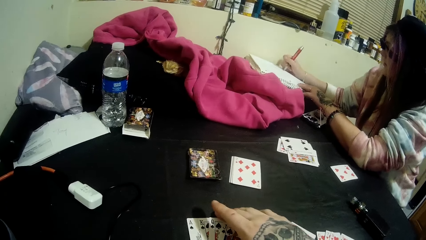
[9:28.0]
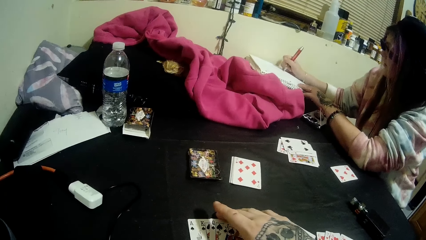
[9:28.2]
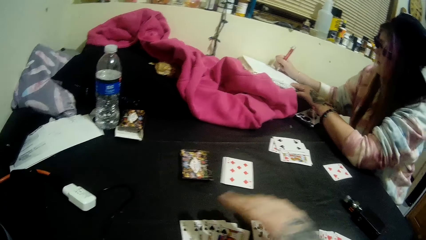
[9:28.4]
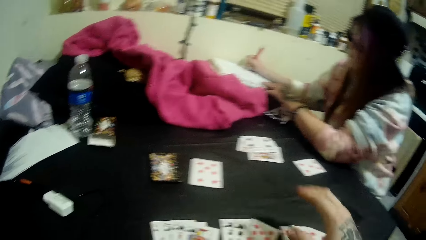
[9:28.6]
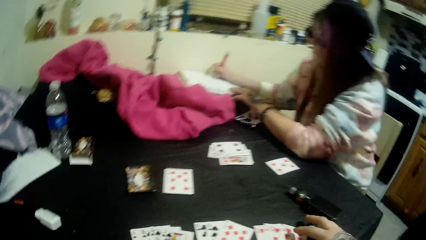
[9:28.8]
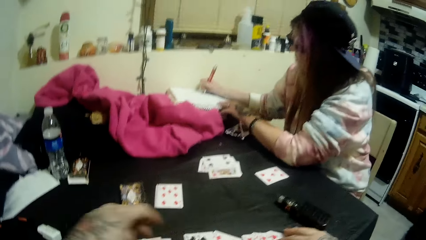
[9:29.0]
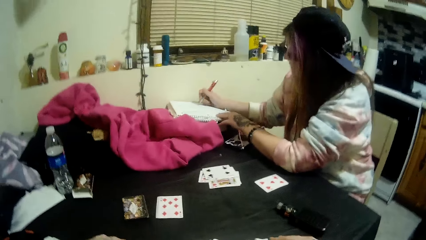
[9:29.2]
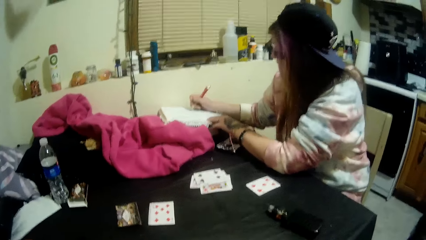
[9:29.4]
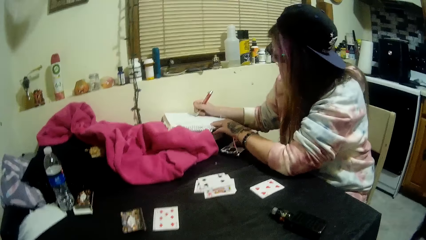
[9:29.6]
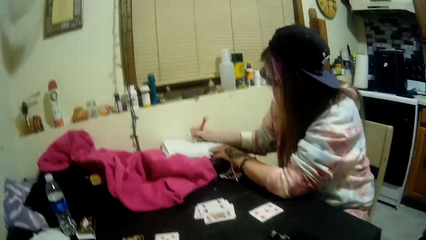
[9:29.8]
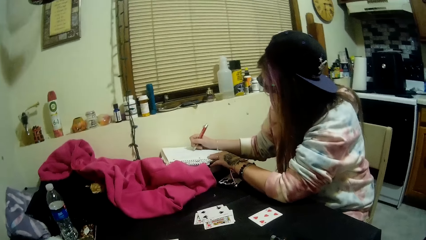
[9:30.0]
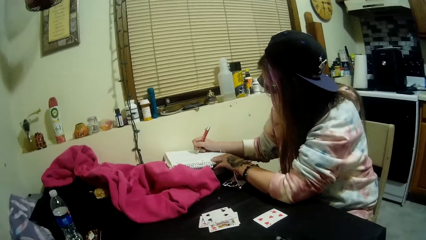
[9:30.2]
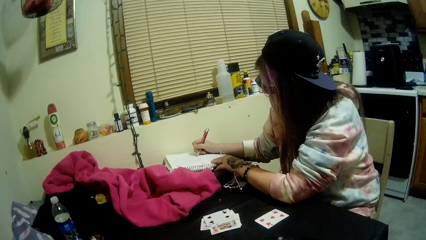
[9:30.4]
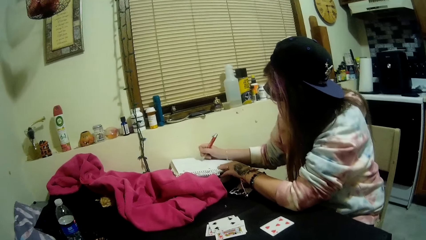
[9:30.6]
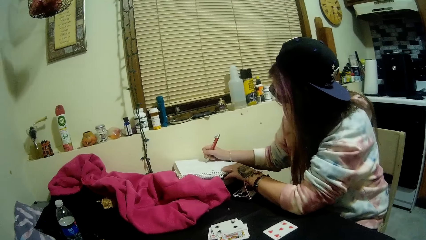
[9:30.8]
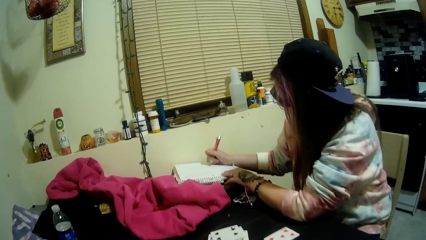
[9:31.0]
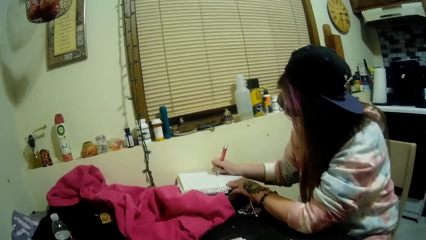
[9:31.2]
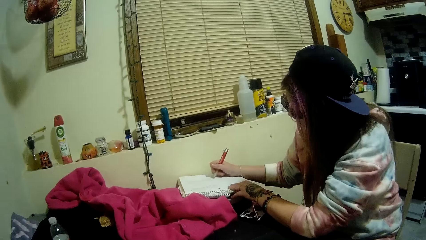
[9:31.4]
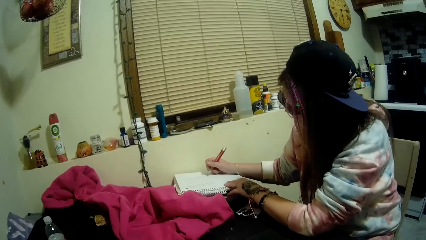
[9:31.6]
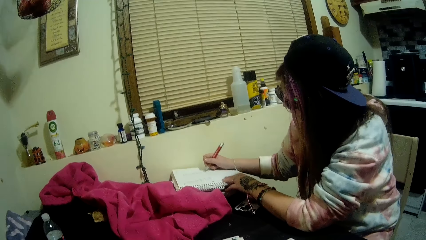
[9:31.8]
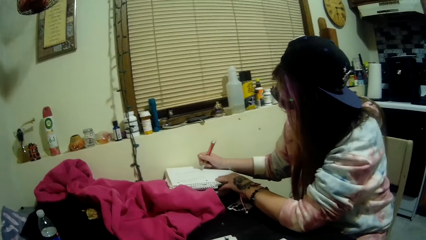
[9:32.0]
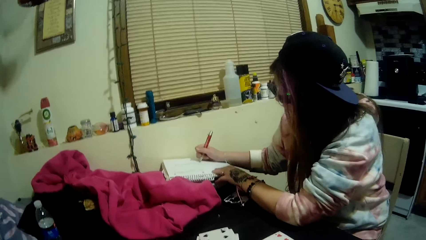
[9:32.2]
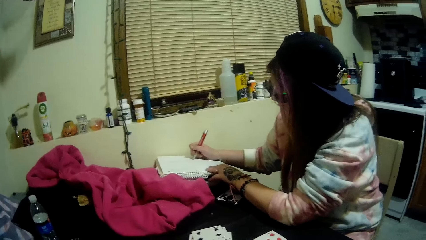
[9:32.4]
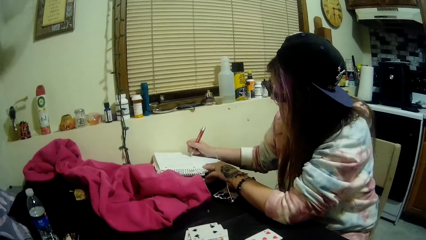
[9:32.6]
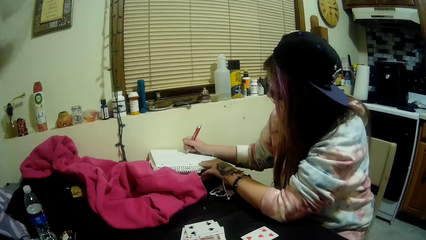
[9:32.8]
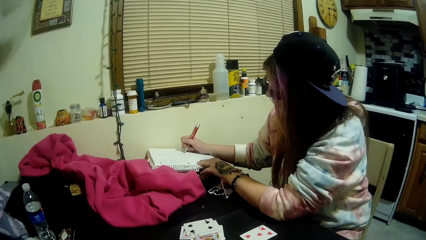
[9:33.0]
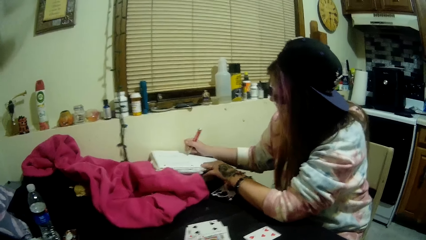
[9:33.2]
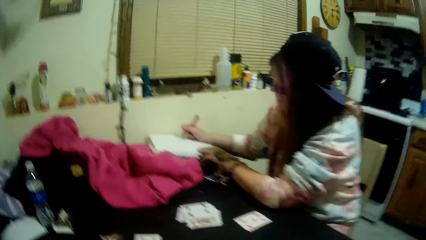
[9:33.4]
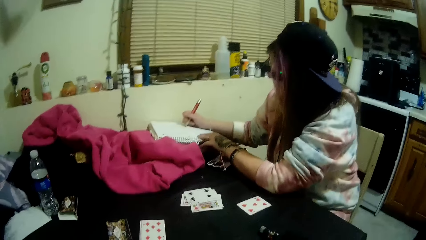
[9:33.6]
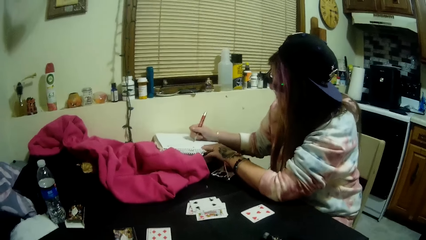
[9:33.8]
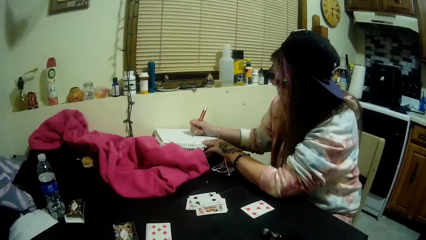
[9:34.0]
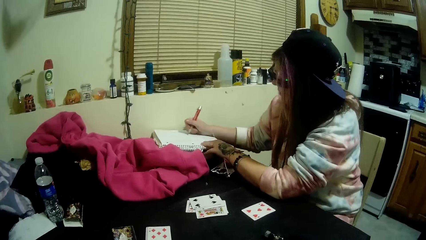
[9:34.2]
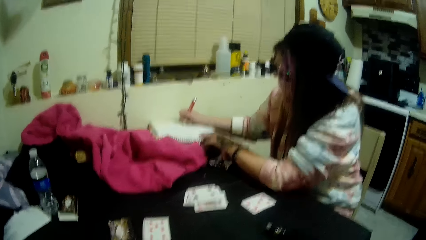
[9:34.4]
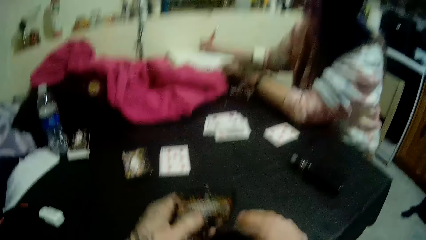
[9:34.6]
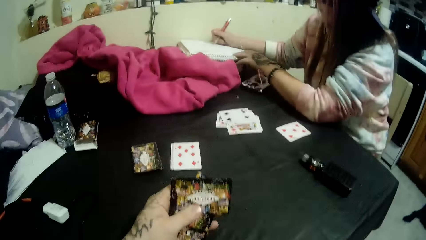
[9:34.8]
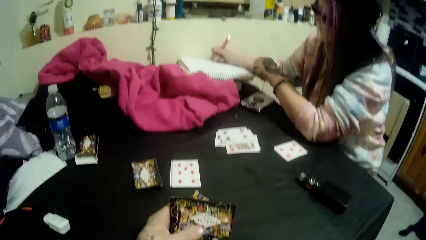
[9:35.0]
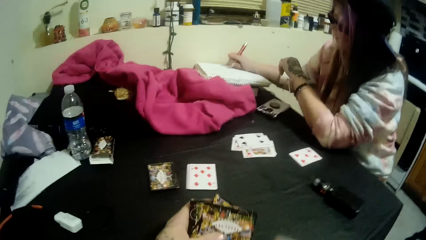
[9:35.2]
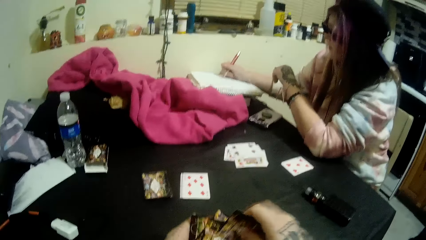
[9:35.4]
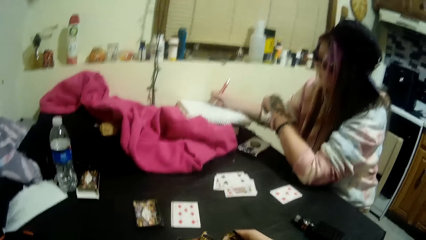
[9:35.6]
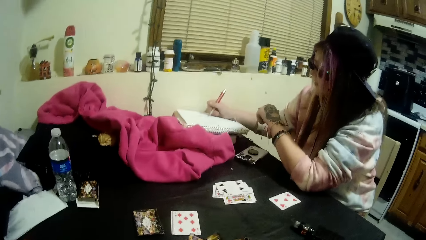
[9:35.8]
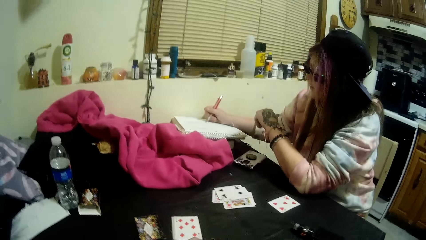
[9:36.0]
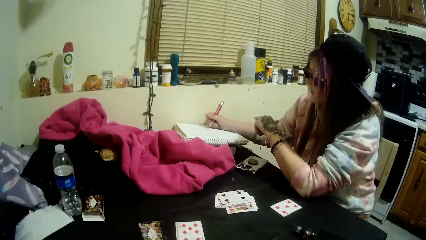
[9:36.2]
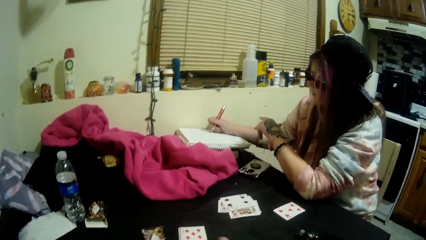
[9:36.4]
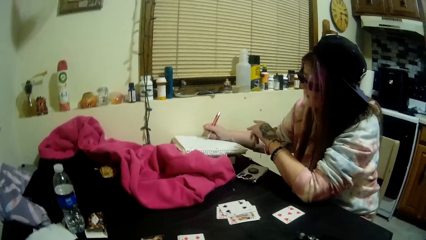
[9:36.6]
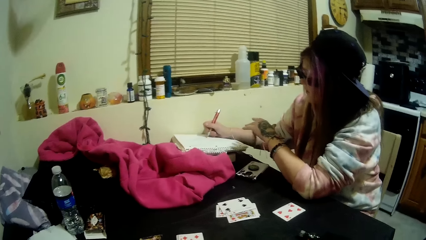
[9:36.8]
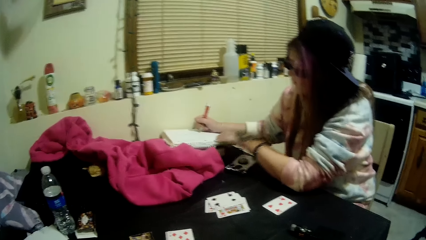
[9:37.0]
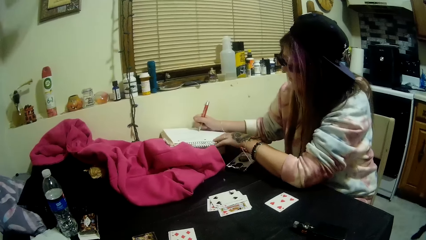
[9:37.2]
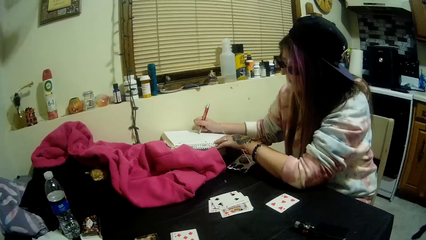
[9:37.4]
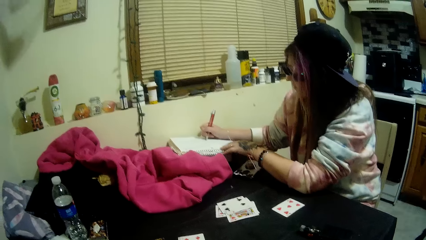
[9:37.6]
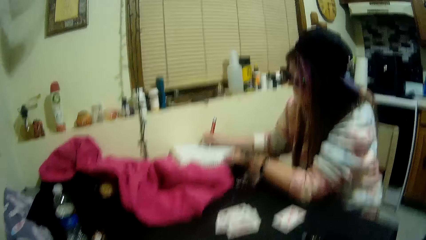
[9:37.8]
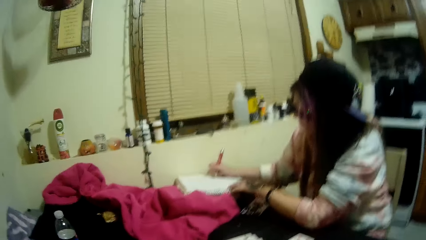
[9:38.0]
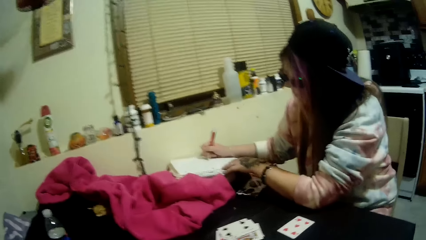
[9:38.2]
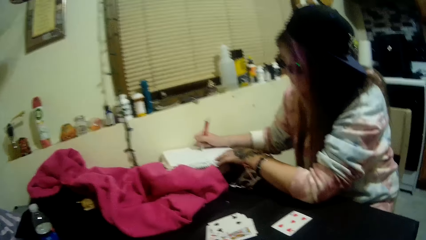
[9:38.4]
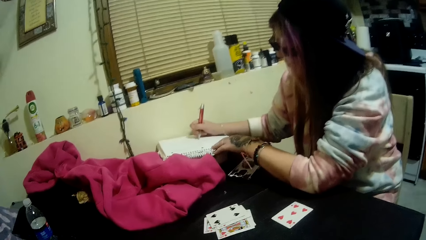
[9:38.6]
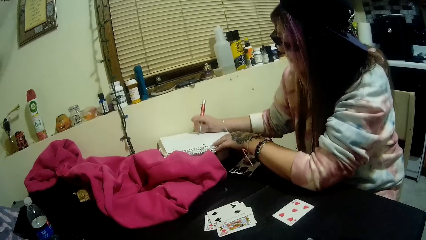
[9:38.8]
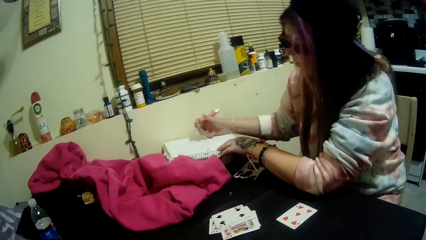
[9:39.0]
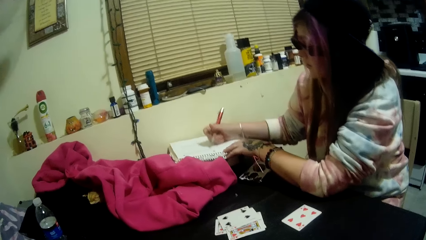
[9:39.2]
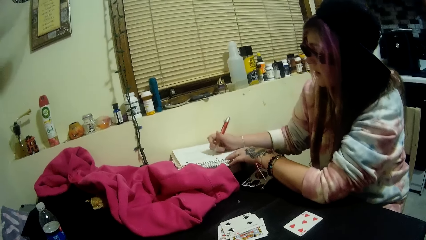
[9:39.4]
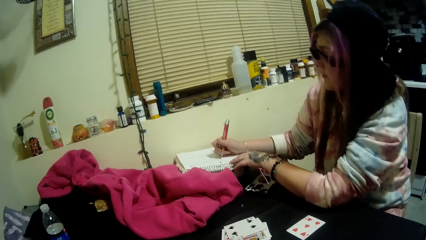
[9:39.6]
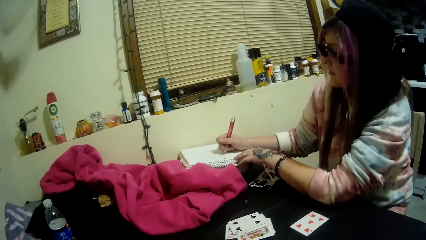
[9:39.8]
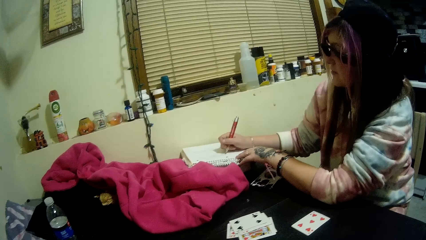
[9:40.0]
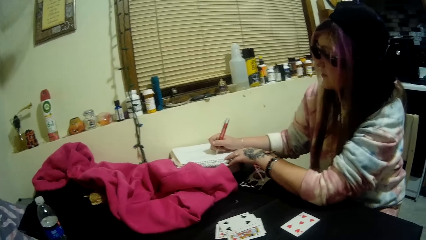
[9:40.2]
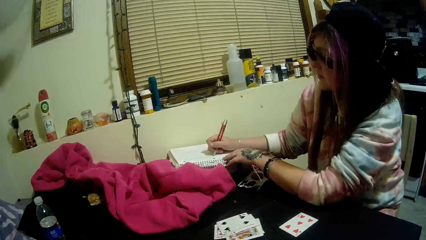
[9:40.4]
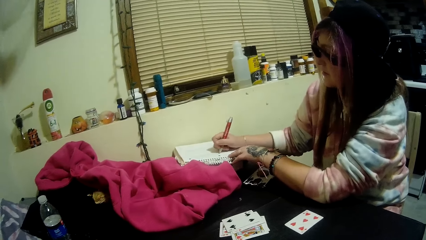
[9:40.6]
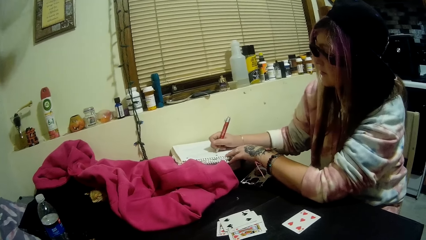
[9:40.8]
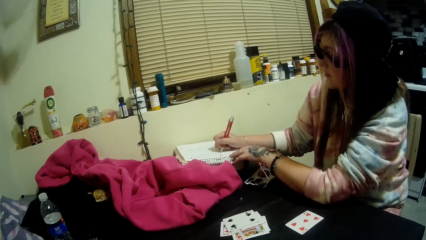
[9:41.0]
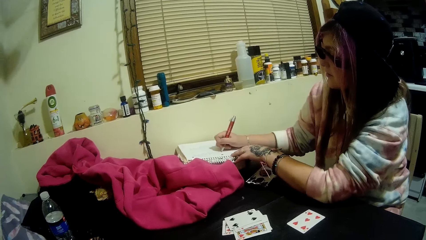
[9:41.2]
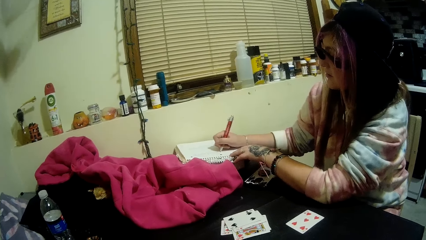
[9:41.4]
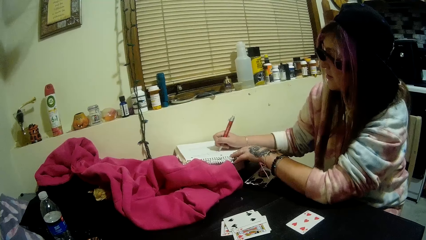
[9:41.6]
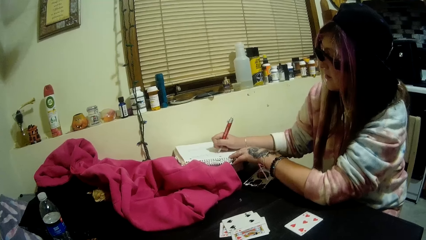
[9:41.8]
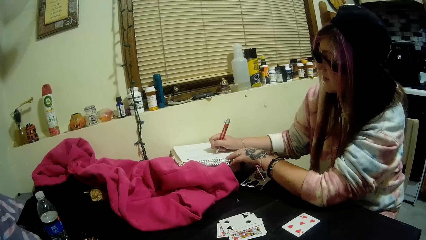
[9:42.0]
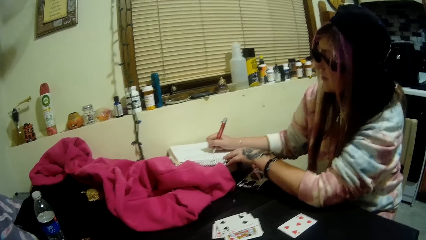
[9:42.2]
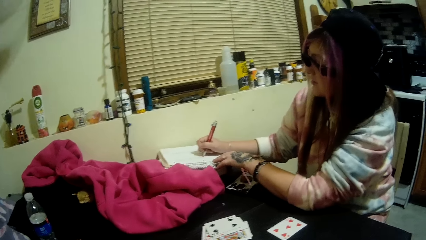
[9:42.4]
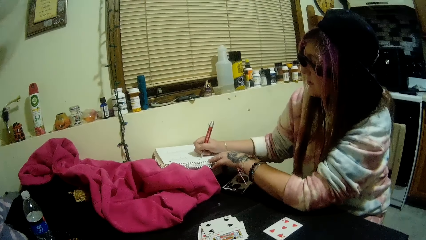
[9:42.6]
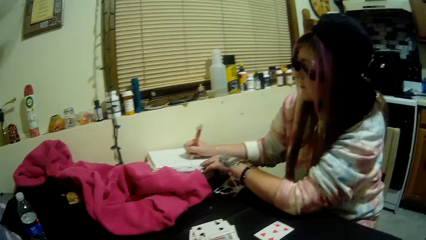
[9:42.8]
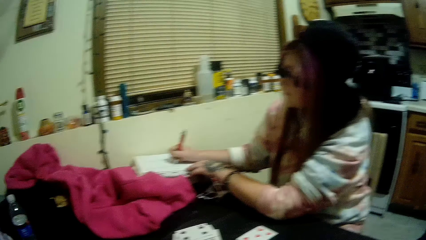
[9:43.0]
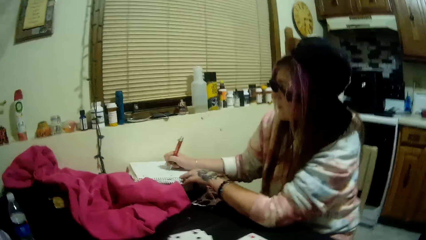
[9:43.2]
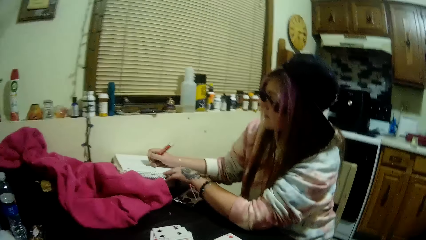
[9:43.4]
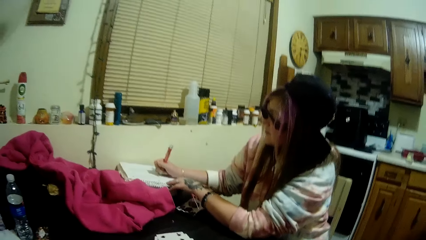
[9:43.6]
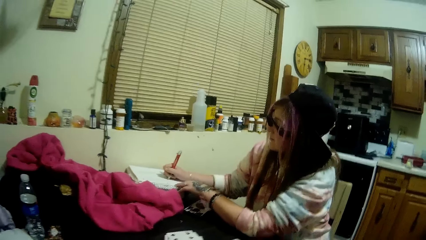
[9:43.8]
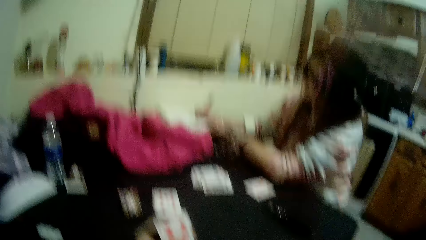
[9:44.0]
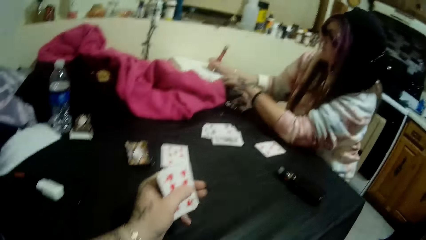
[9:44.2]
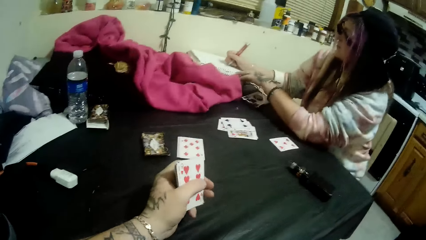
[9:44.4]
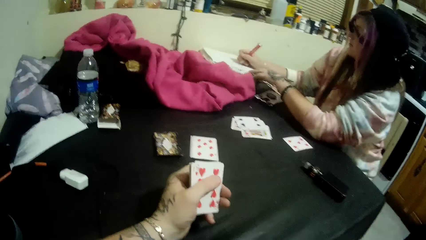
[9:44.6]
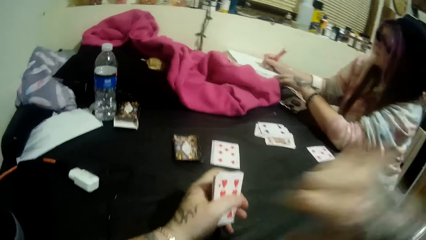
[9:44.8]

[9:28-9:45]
The camera wearer interacts with the lady. He moves his head. He holds cards in his left hand. He places playing cards on a table.
